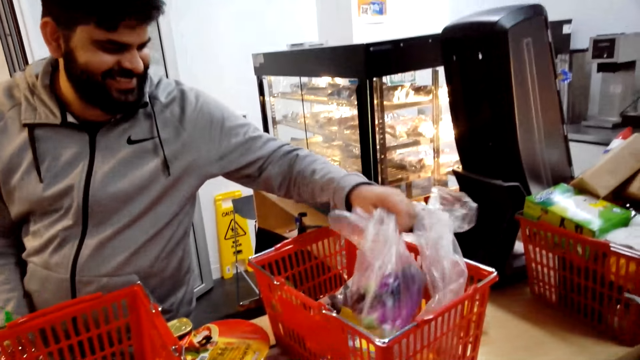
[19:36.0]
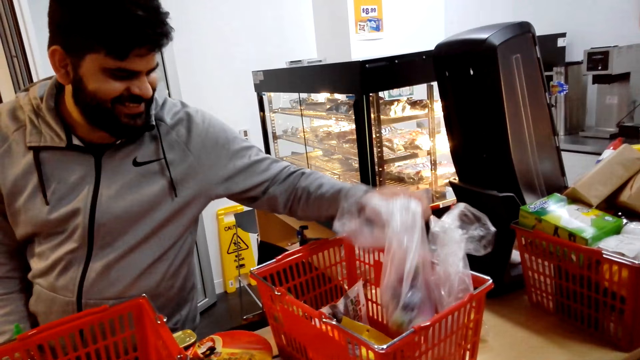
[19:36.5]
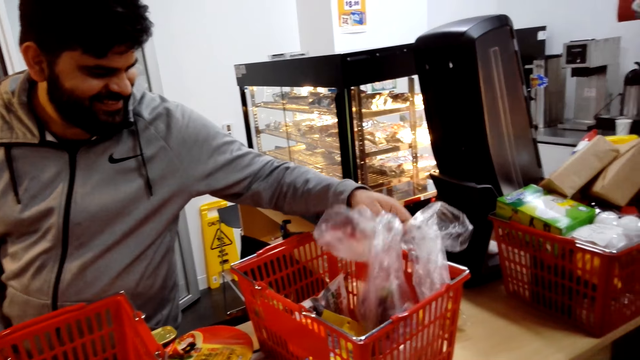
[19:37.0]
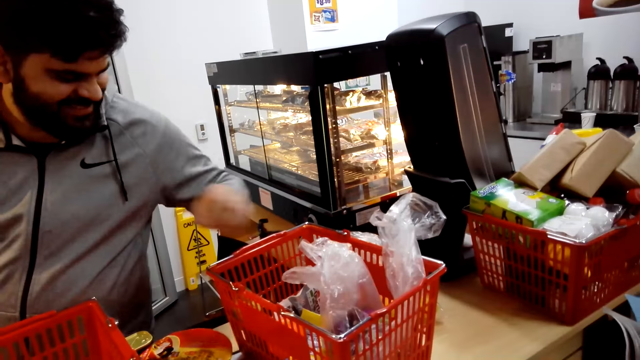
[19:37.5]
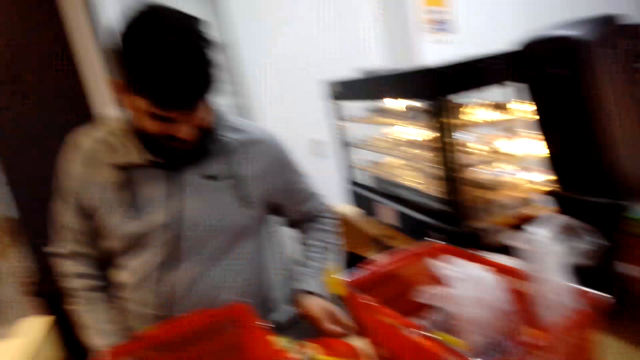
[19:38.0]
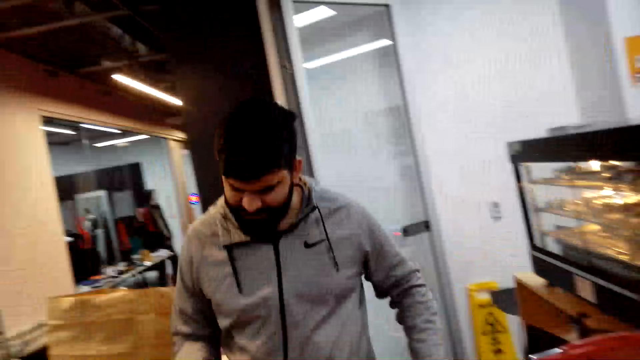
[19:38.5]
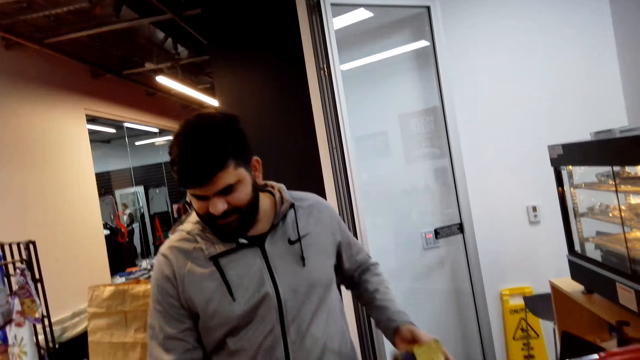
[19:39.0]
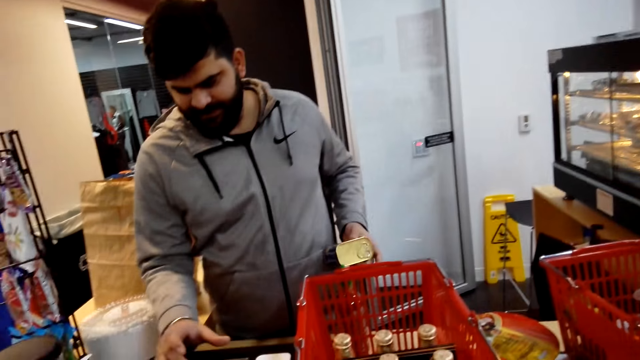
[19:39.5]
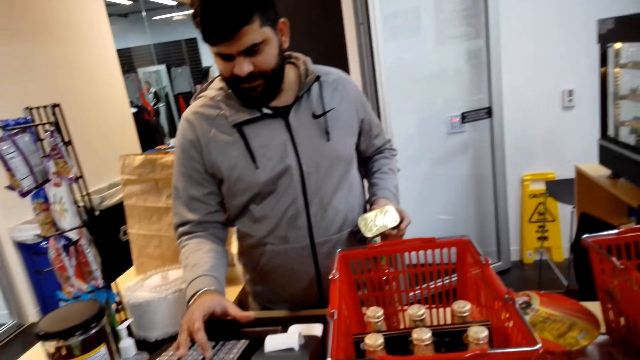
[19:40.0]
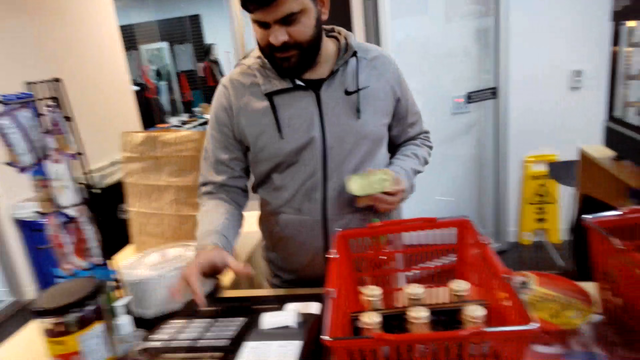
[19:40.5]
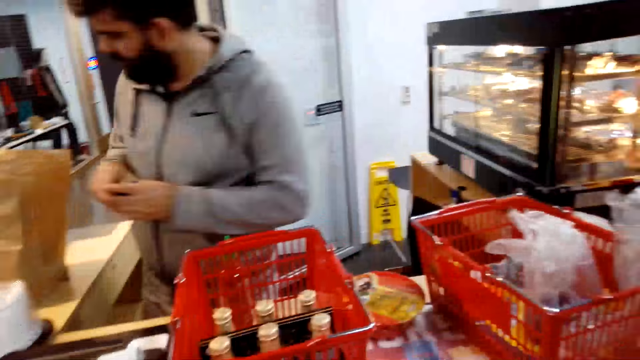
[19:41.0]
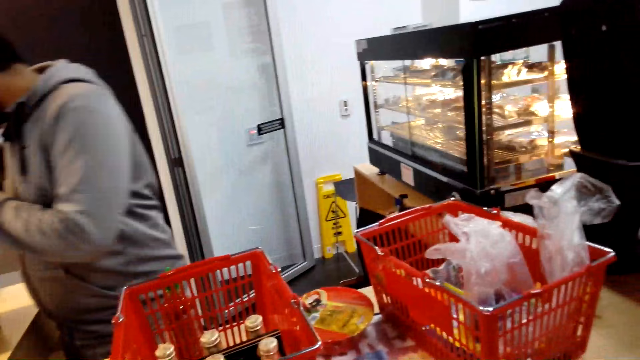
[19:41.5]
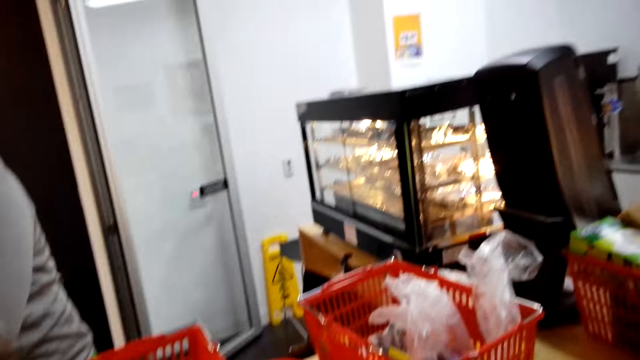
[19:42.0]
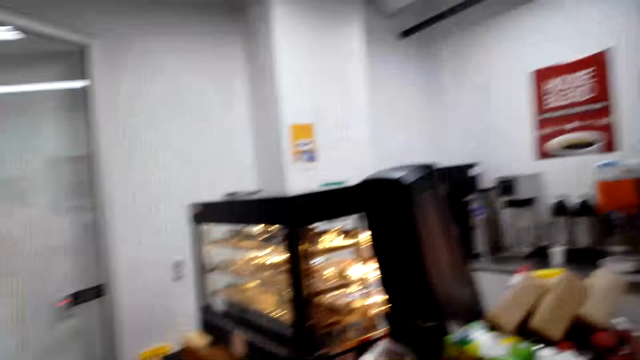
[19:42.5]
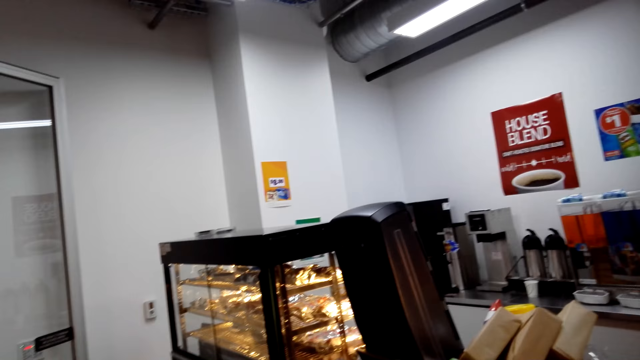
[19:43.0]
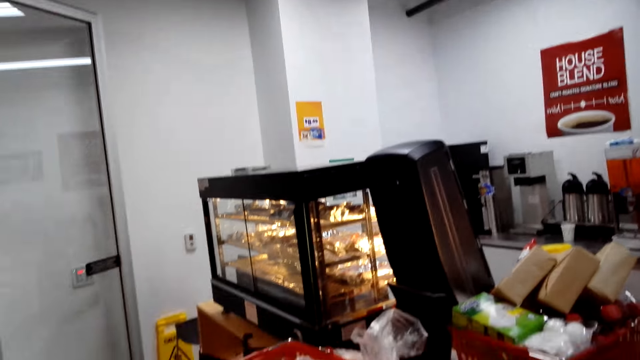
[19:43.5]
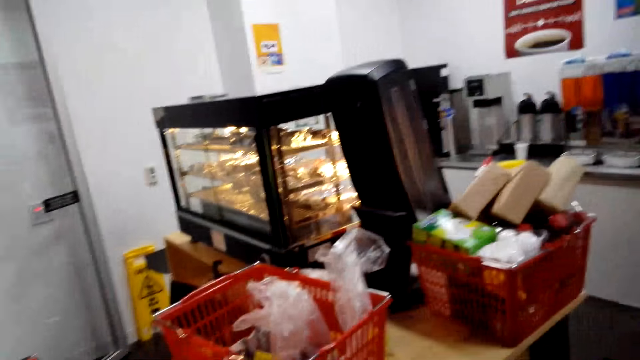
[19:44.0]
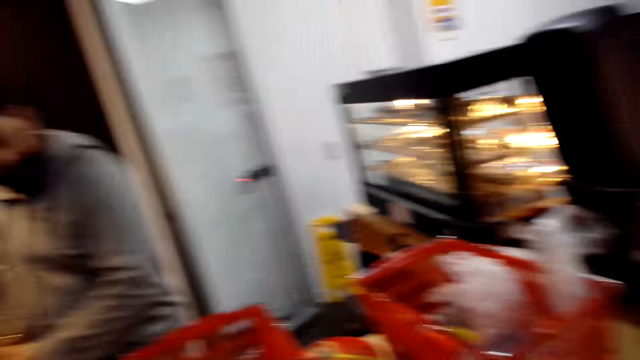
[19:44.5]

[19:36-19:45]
The camera wearer looks around.

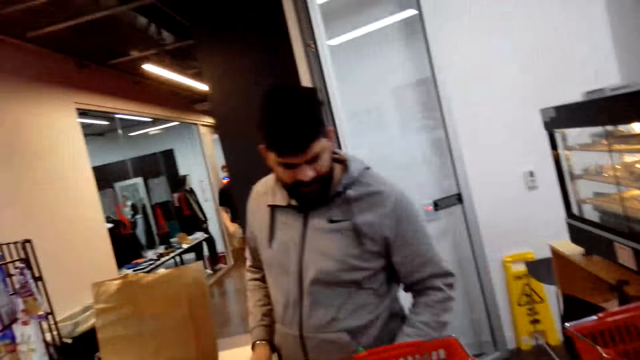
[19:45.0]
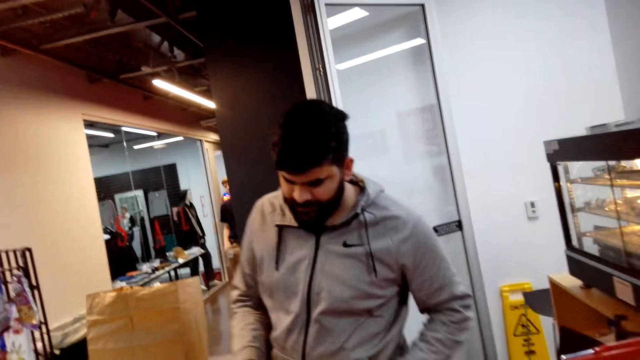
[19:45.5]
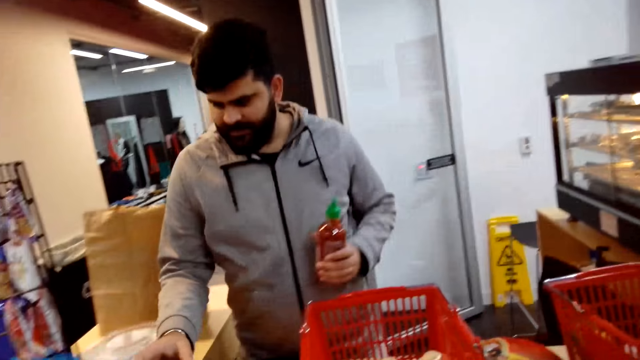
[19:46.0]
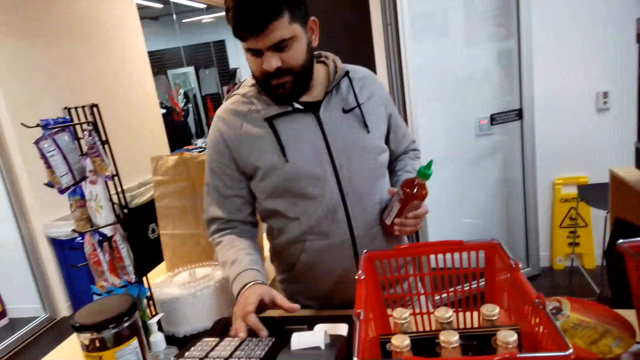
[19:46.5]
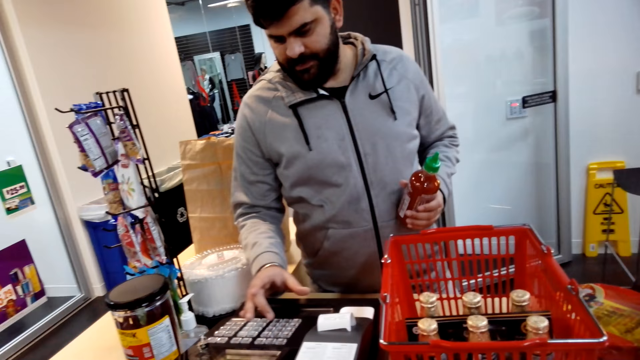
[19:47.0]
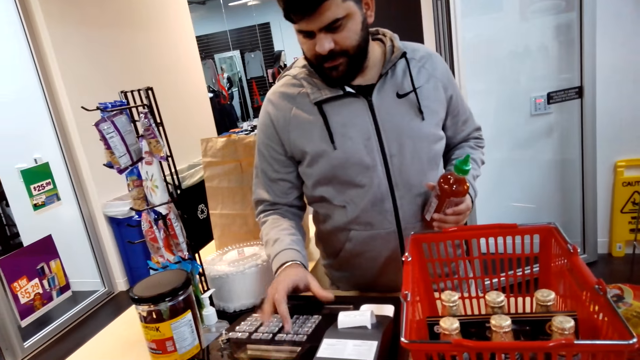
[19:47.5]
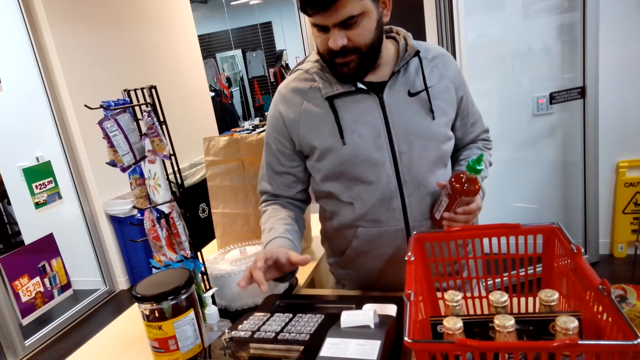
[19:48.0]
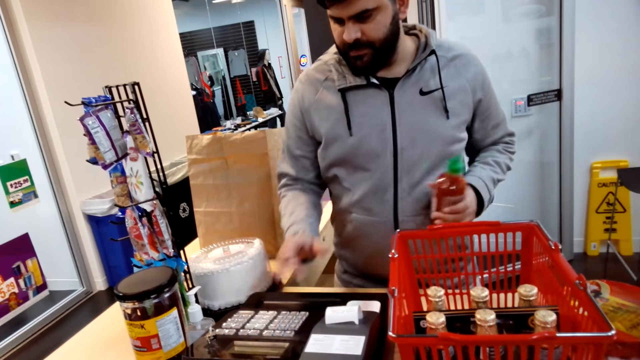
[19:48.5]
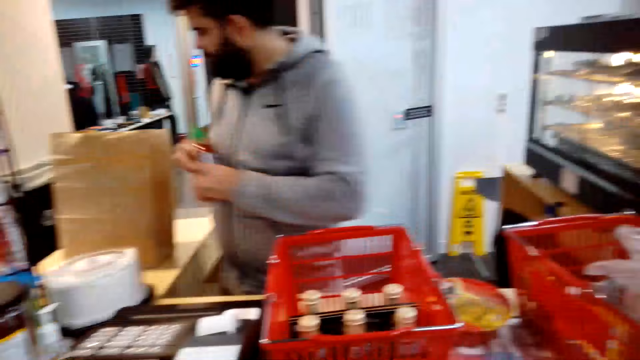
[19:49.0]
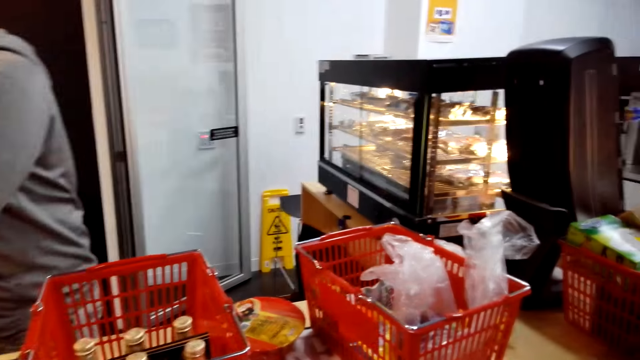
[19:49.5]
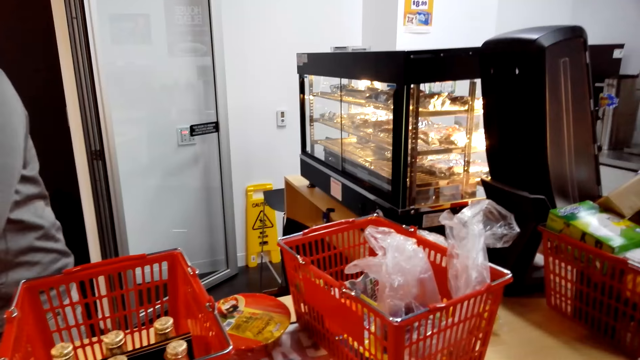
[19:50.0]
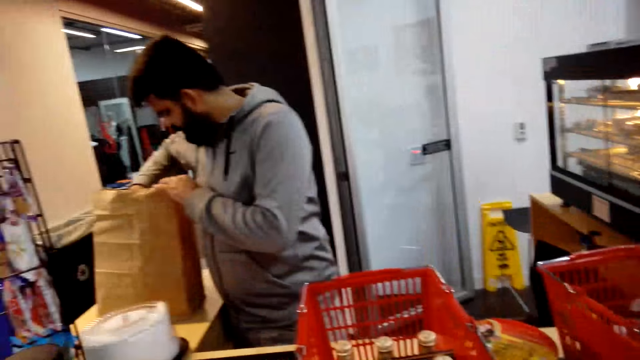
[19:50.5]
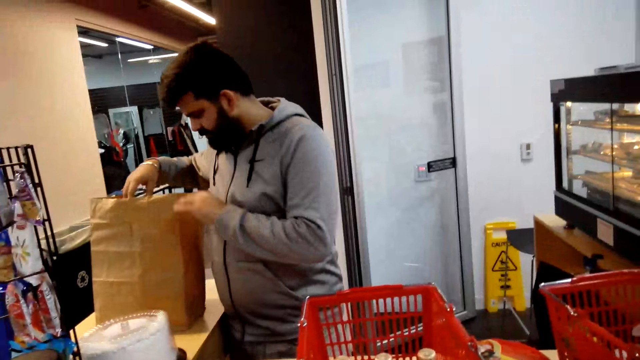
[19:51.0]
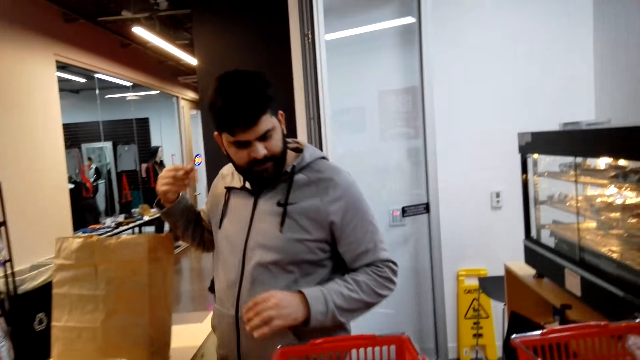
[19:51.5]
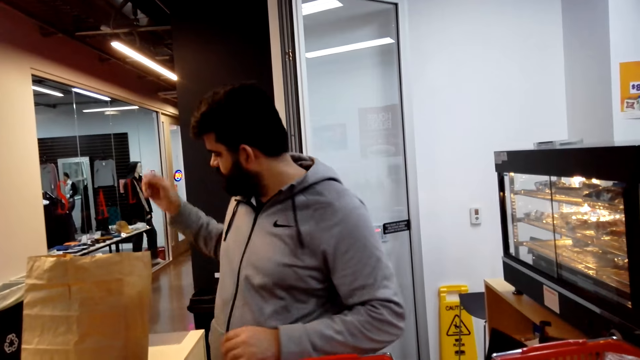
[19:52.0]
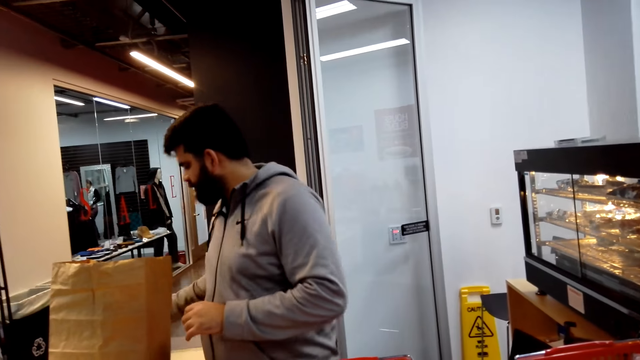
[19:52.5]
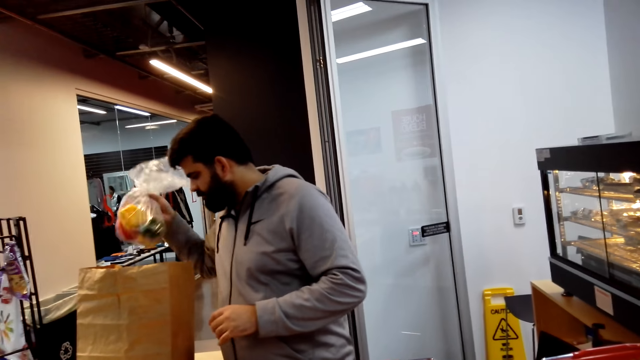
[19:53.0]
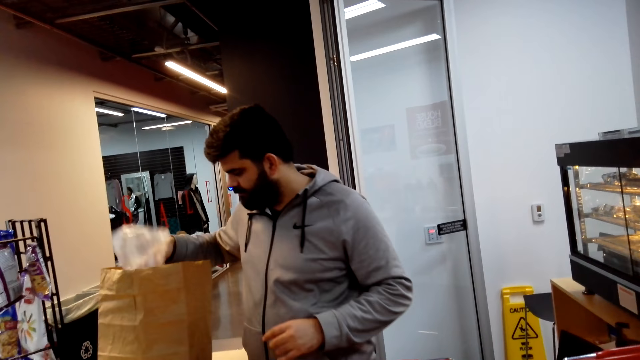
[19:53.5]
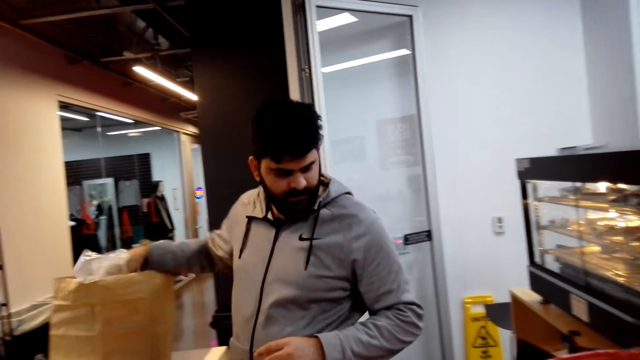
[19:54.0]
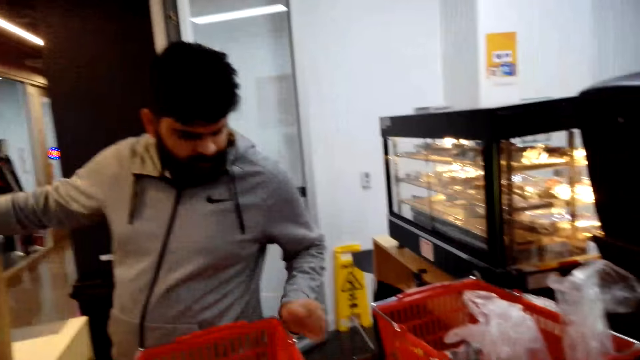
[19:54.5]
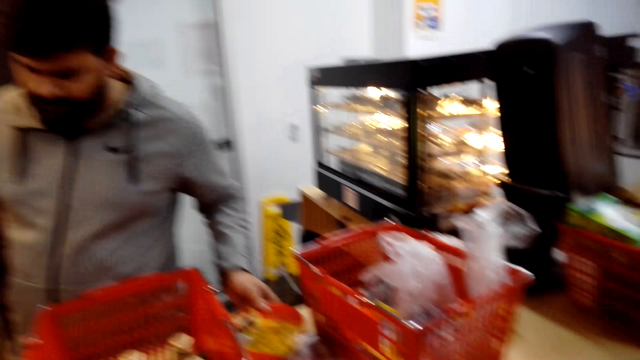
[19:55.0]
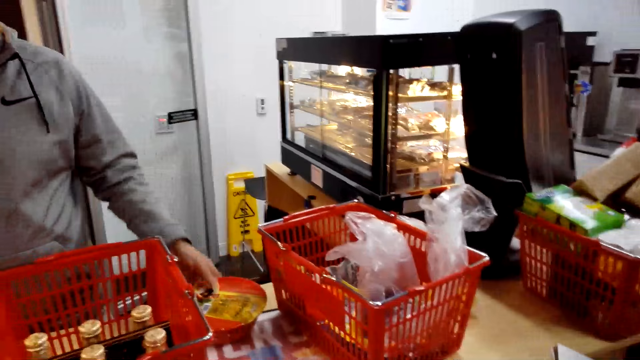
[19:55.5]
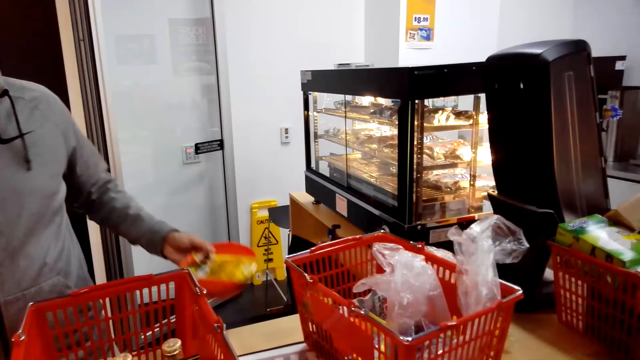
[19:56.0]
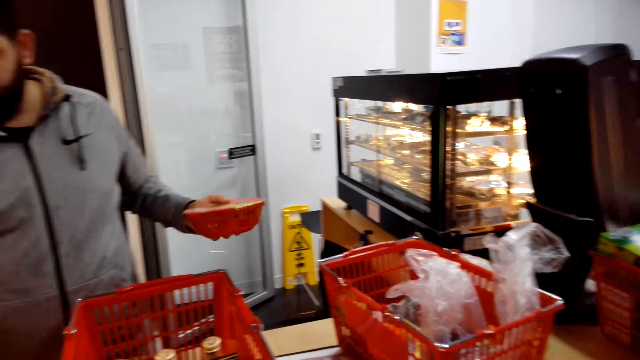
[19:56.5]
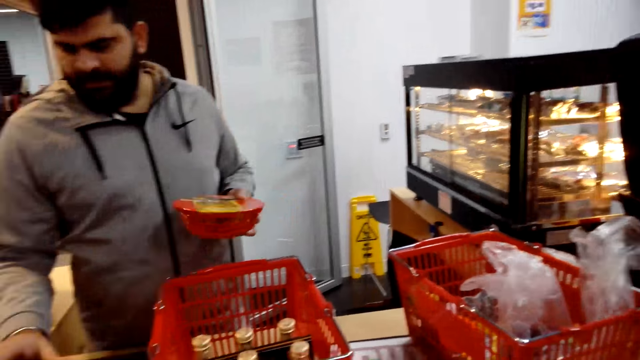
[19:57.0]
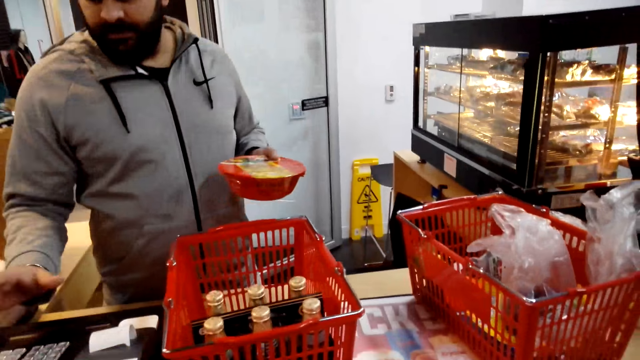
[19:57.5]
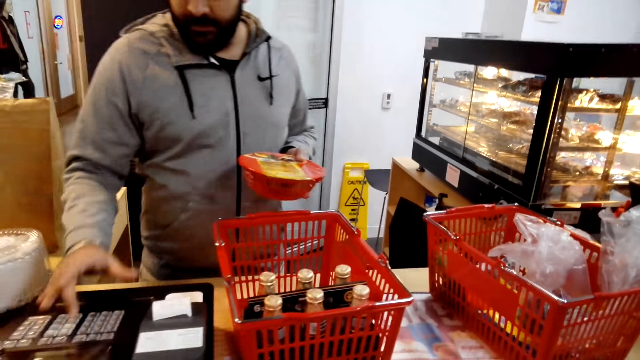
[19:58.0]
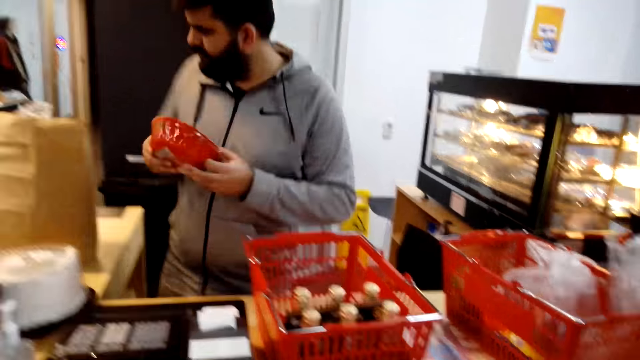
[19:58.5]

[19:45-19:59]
A man fills details on the cash register machine. The camera wearer looks around. The man puts something in the cash register machine. The man picks something.
